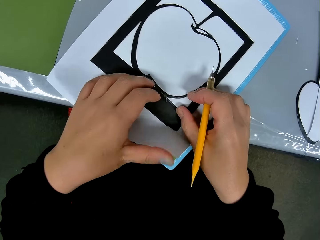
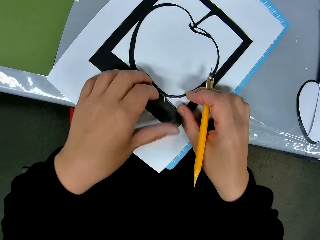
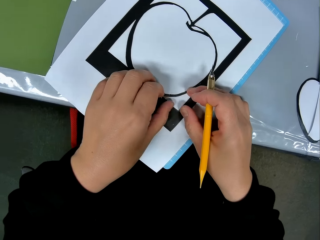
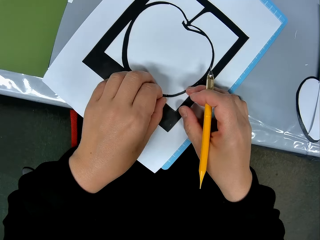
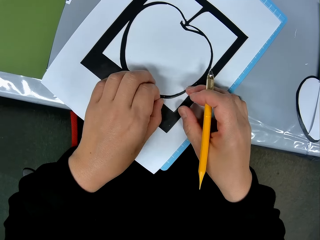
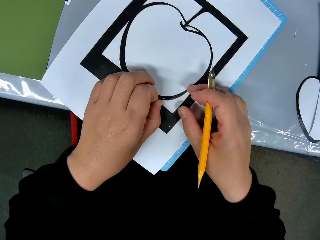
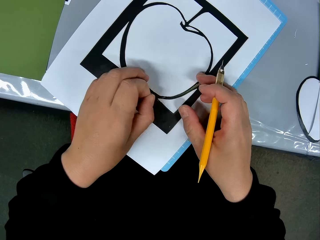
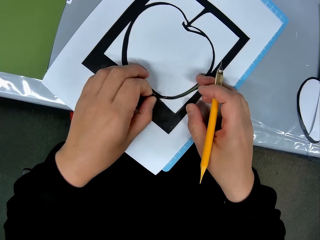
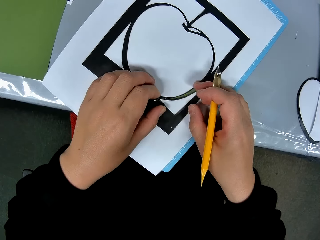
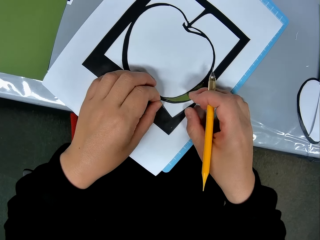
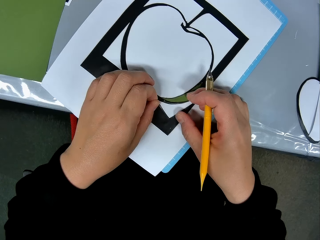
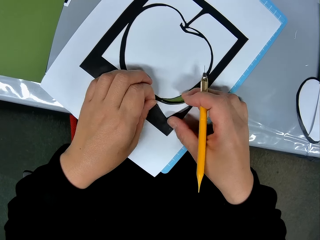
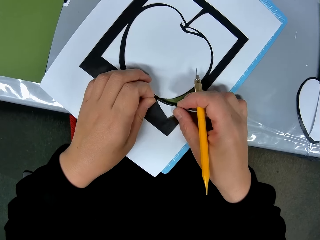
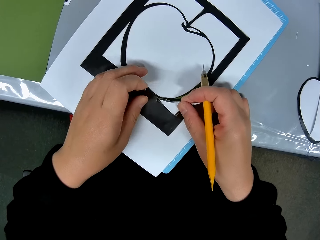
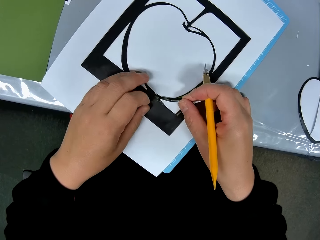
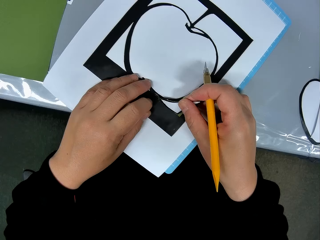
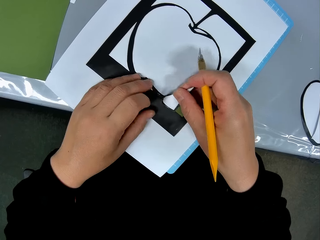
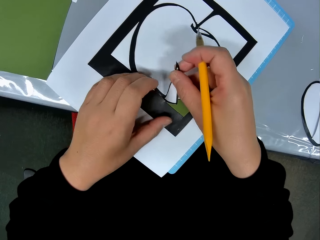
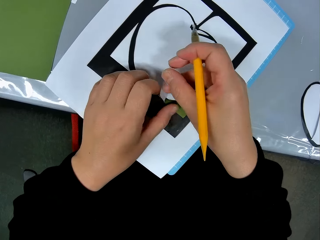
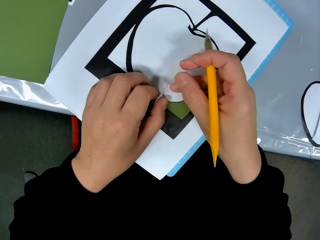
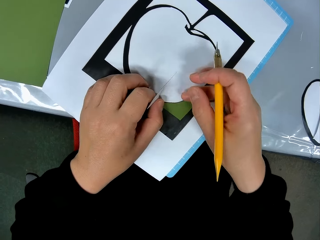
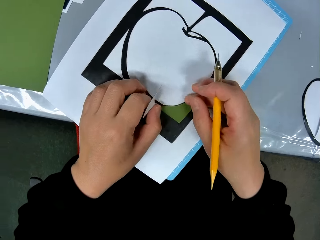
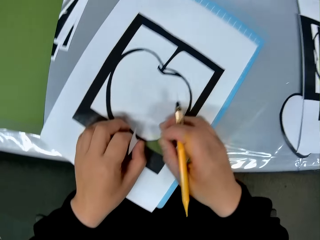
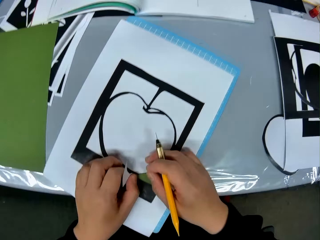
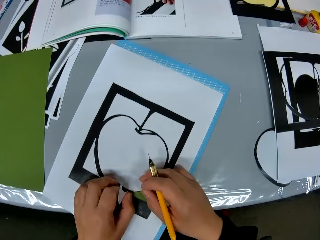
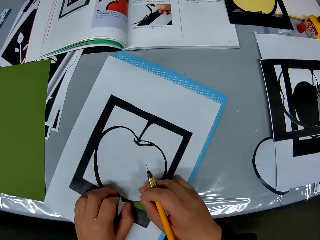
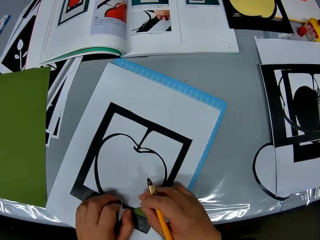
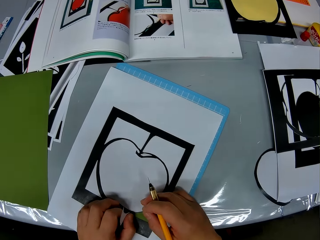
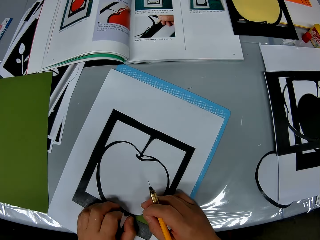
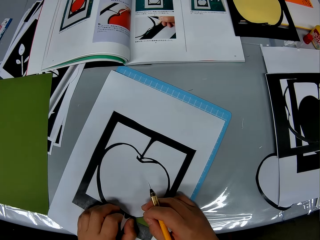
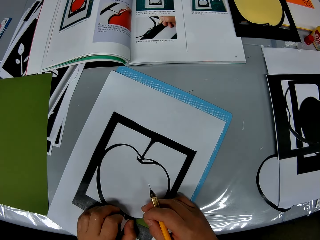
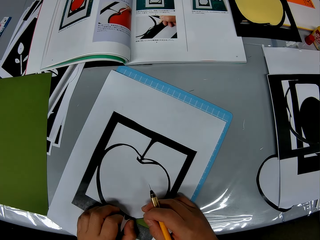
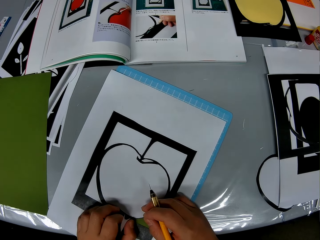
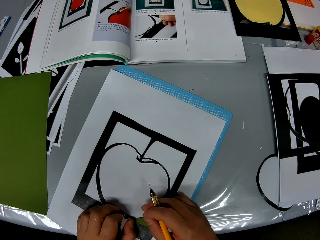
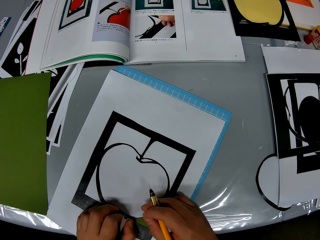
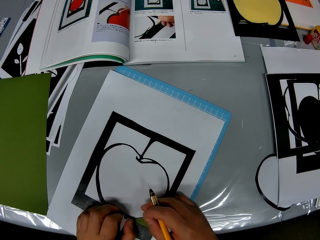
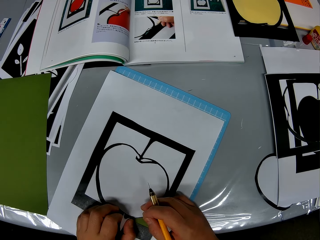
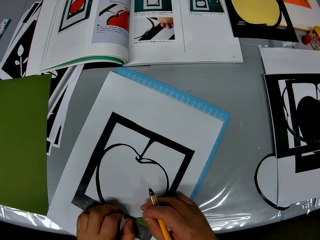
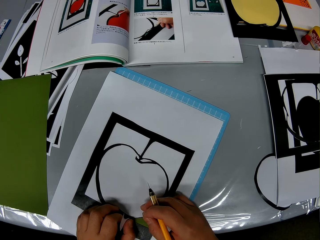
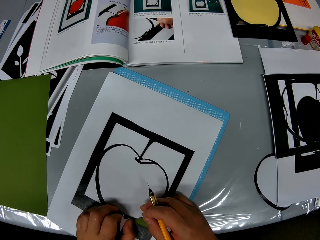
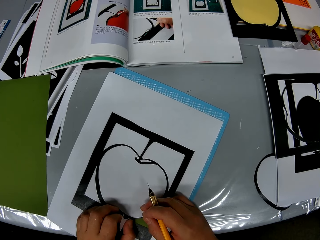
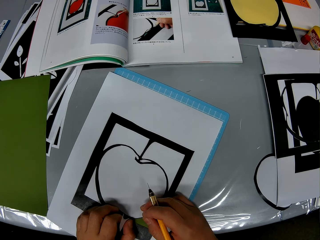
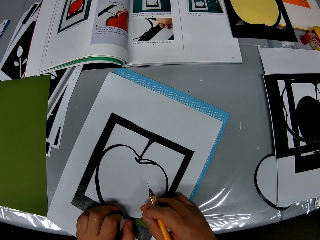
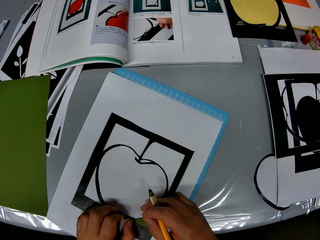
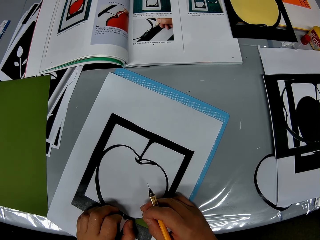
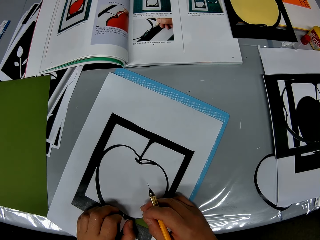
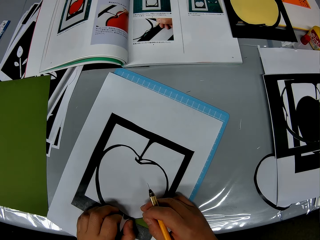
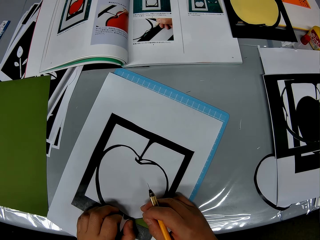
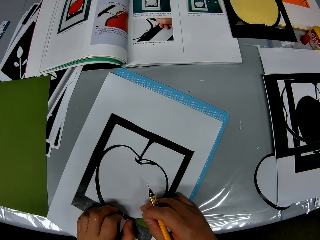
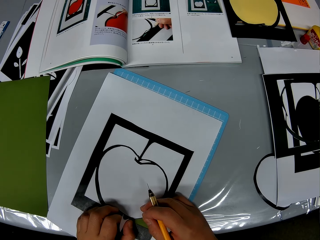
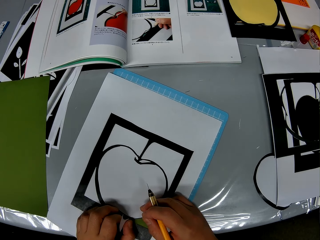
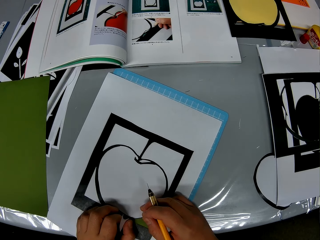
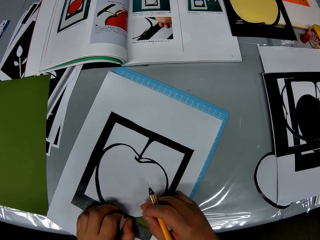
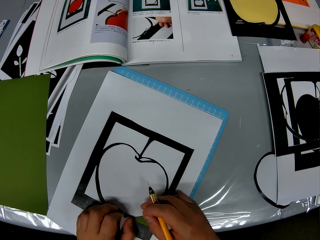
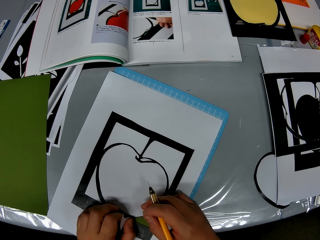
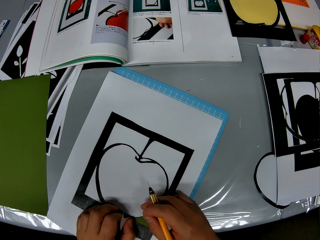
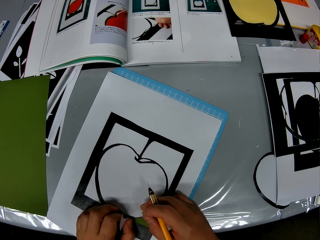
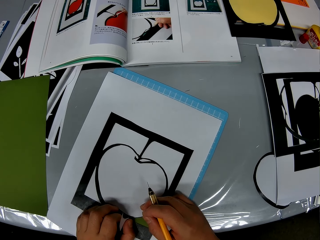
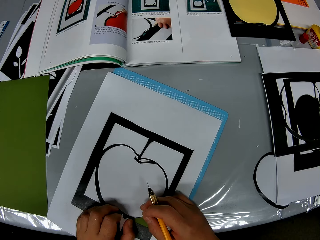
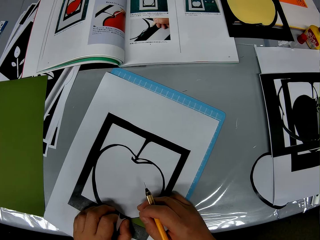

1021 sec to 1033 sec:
The camera wearer removes a piece of paper from the drawing paper with a hand. They look around a table.

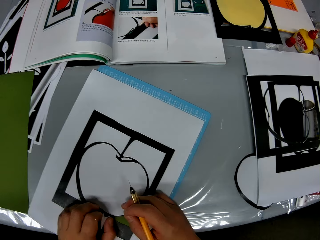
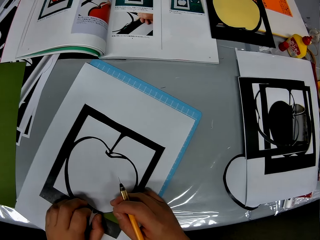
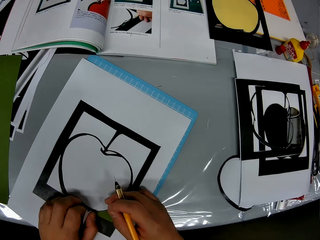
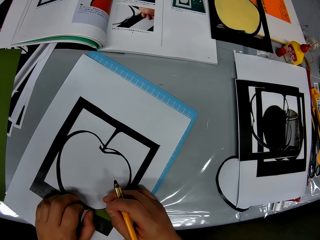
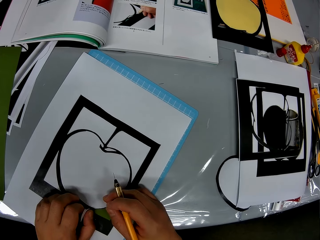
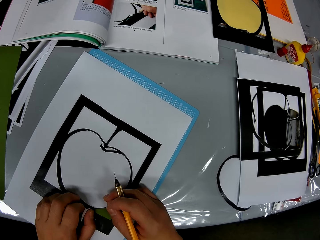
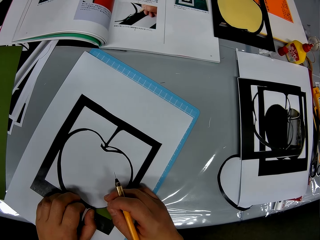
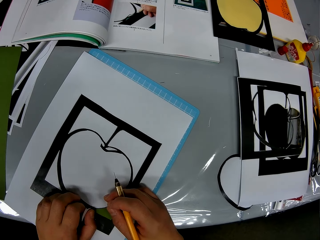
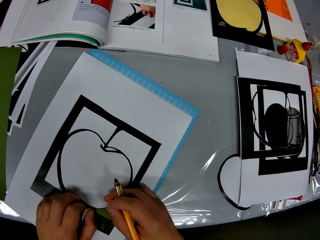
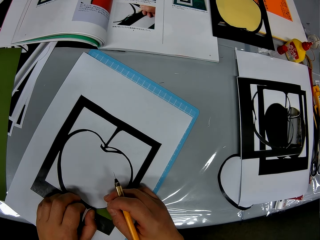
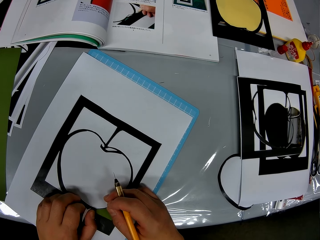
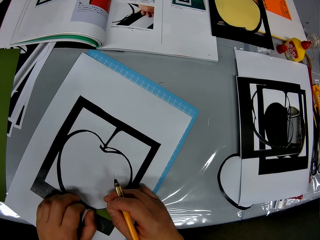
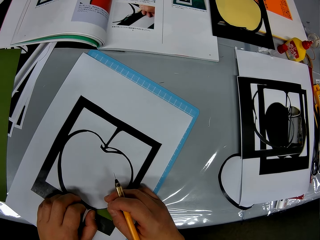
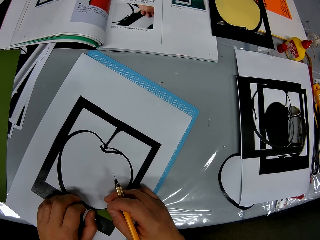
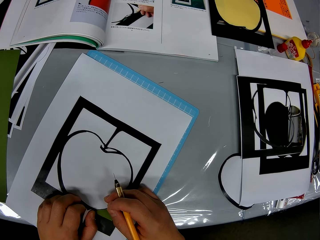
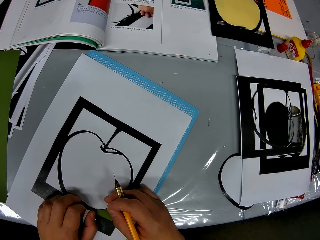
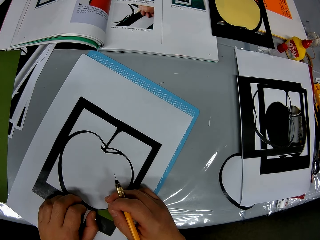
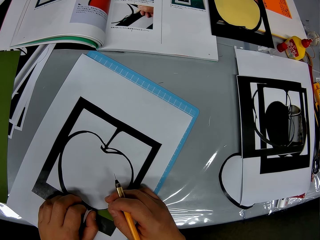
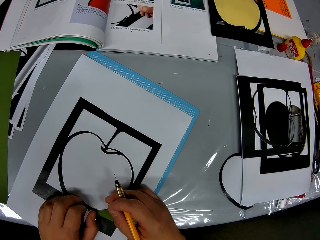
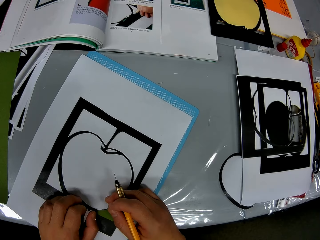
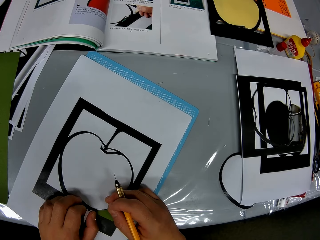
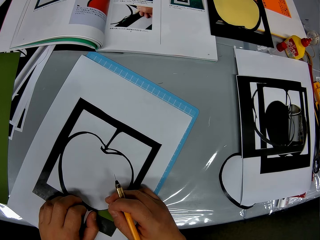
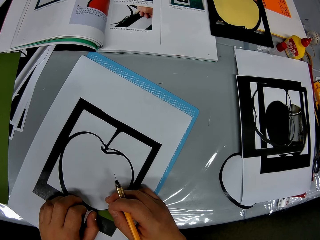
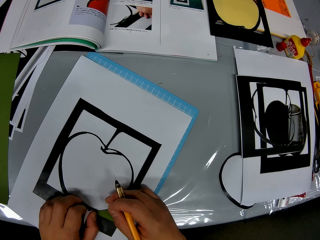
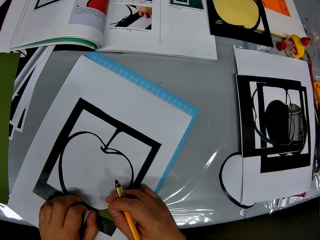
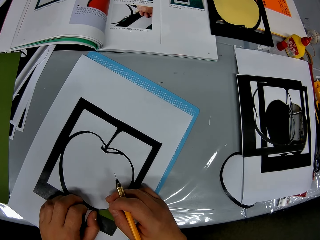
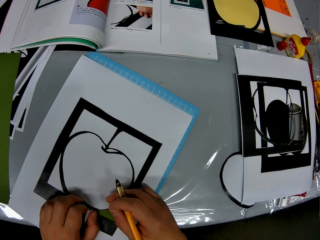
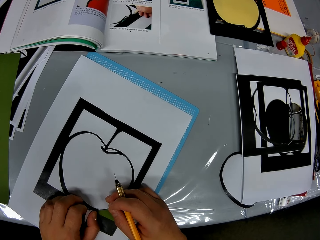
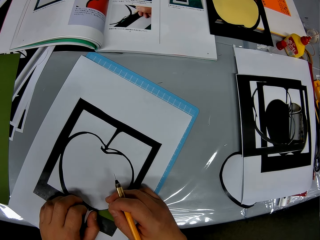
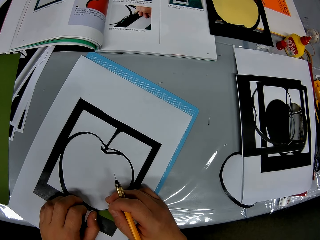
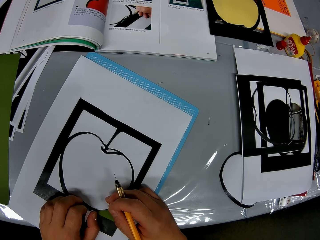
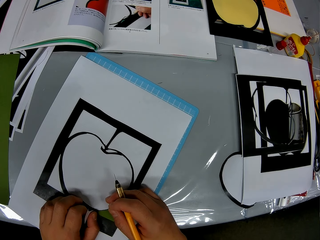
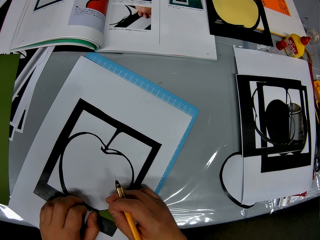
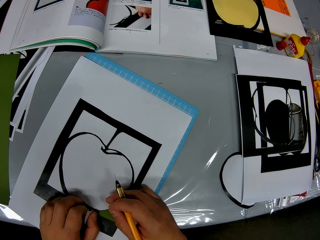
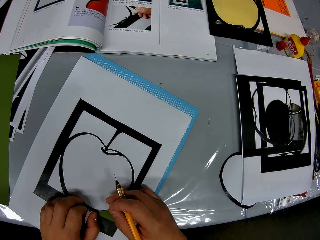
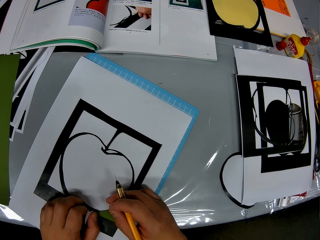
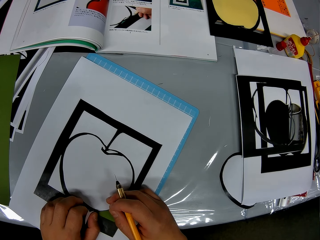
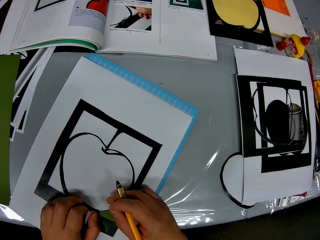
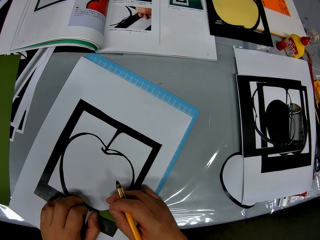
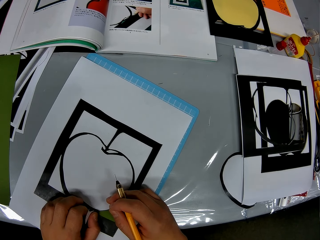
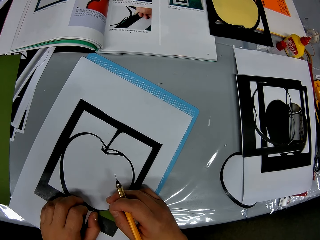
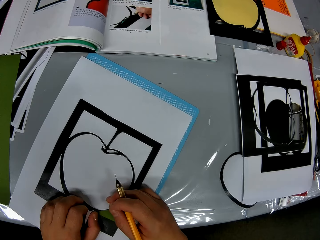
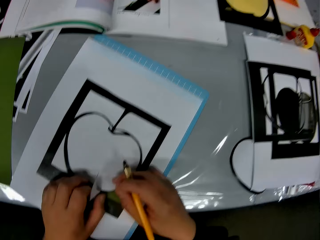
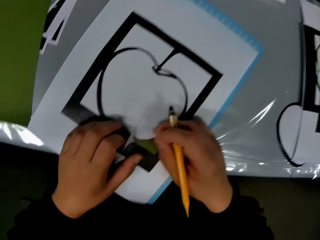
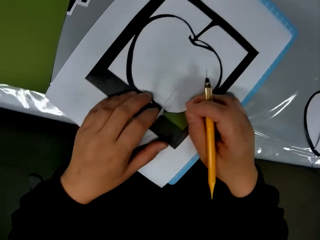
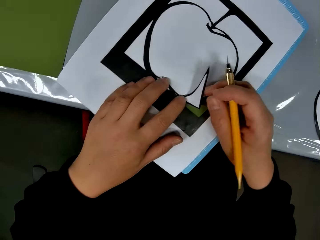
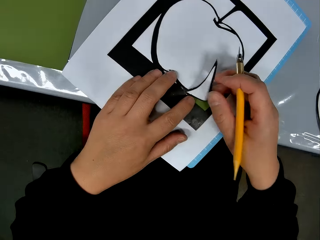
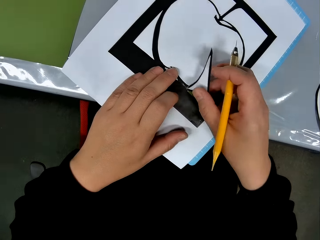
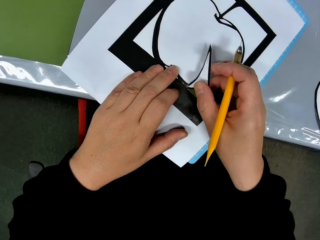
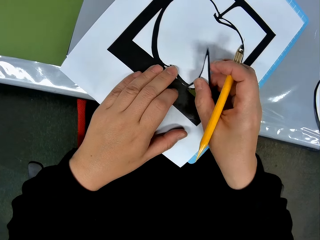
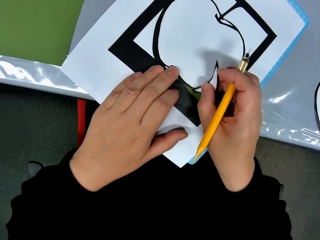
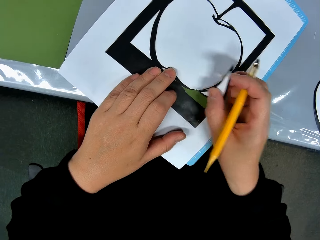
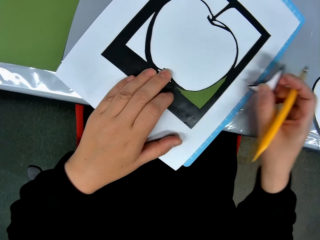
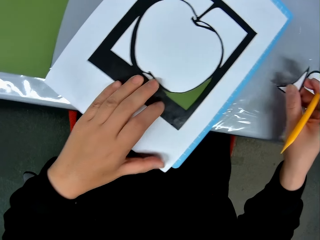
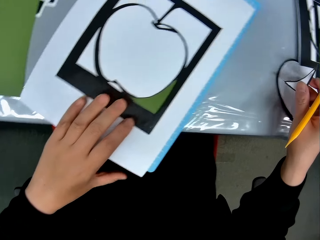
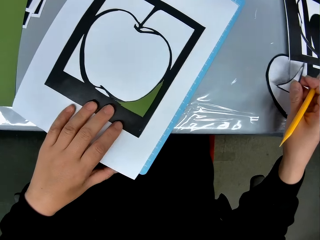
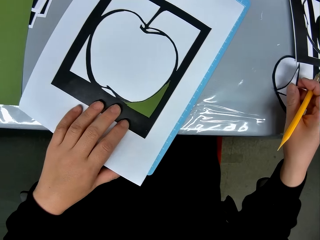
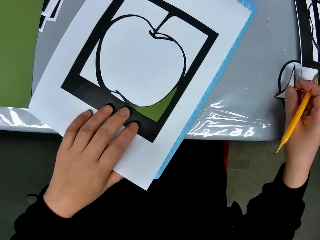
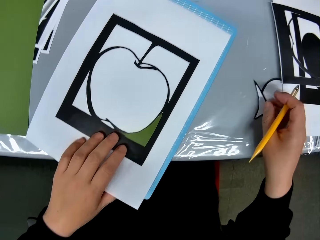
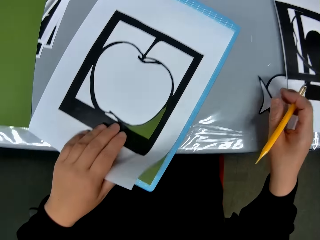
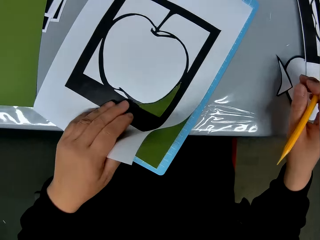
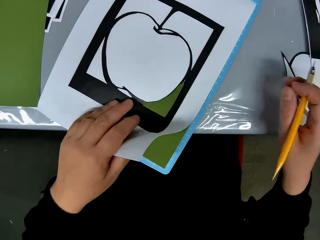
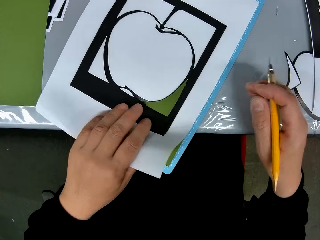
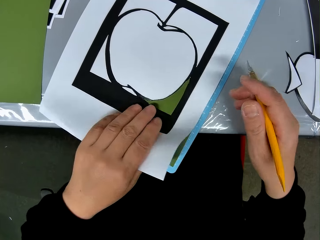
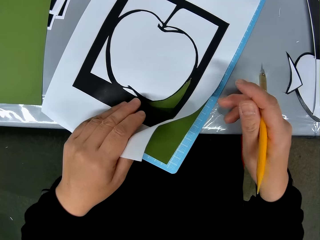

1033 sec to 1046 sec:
The camera wearer detaches a piece of the drawing book with his right hand. He drops the piece on the table. He checks the next page of the drawing book.
